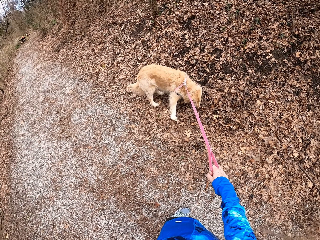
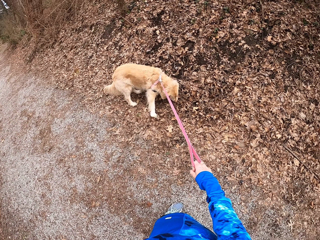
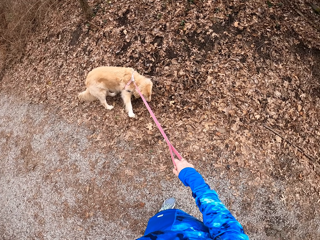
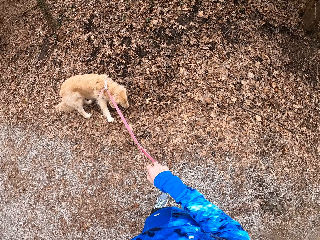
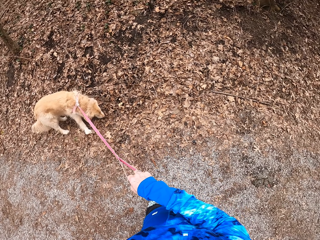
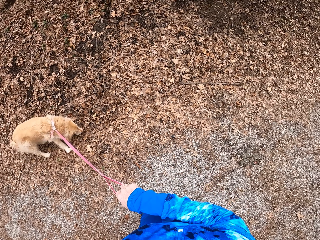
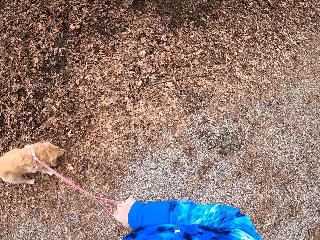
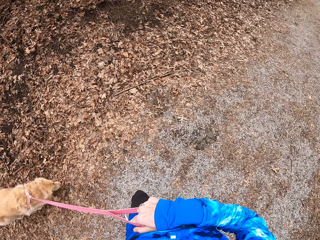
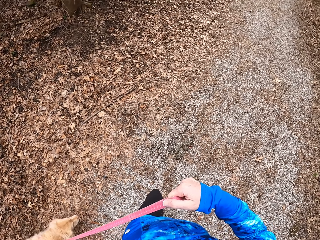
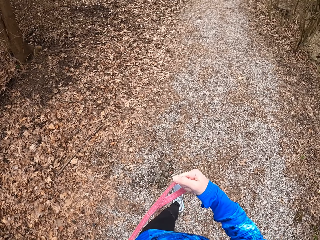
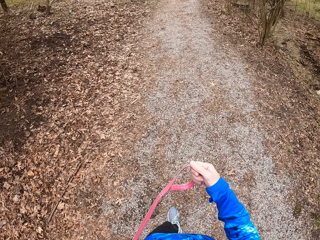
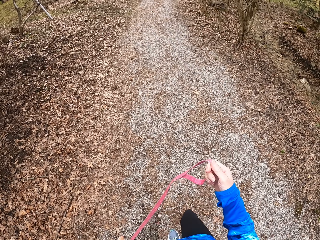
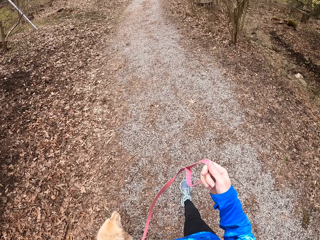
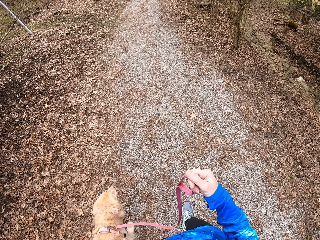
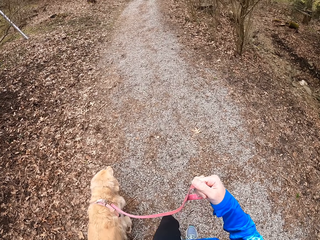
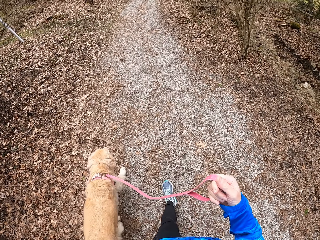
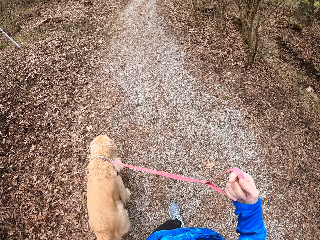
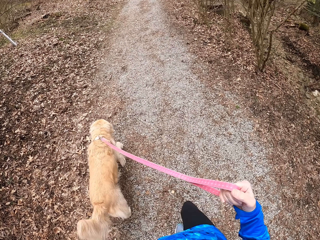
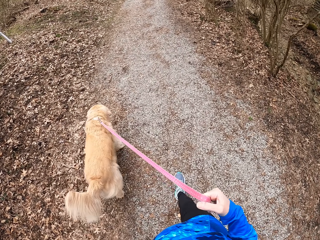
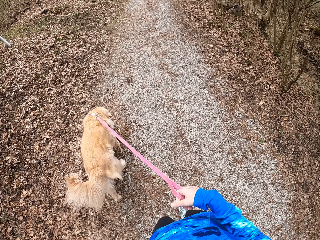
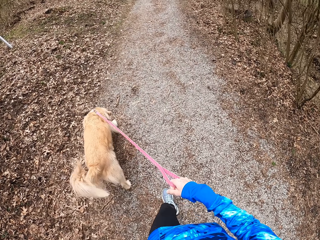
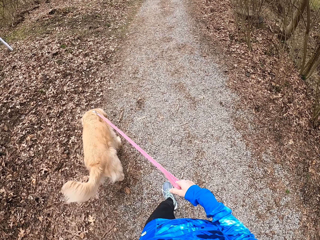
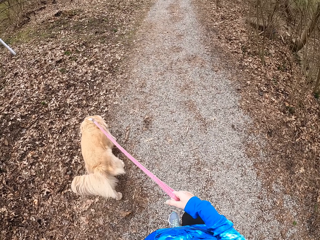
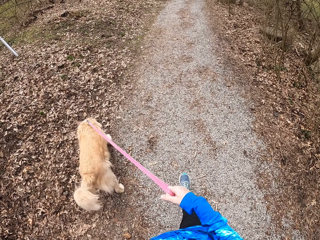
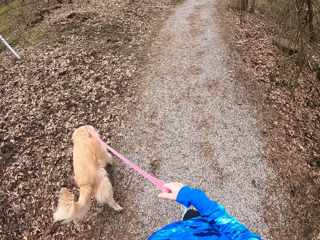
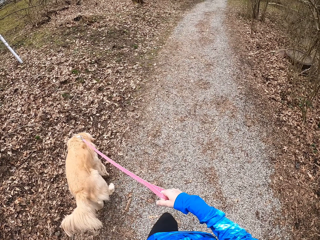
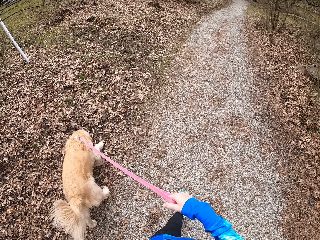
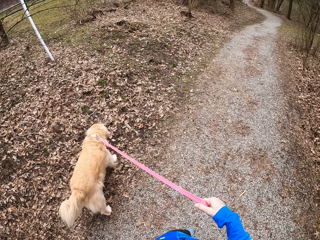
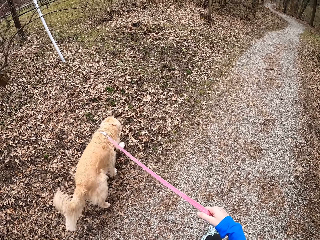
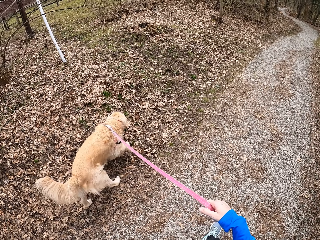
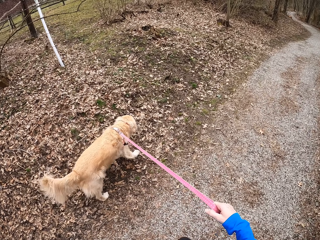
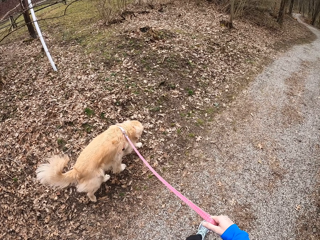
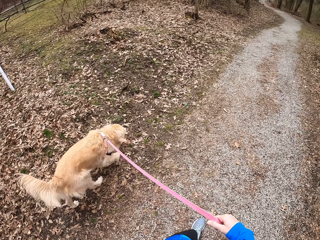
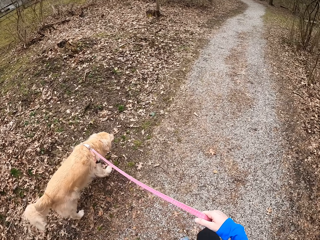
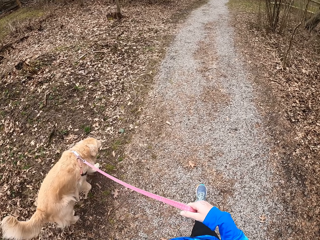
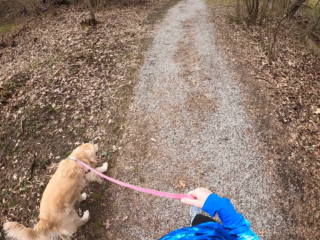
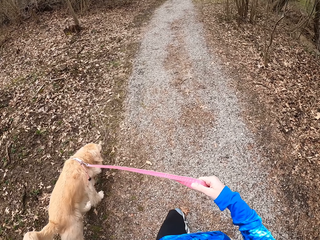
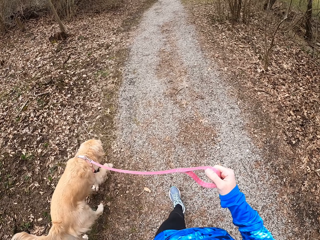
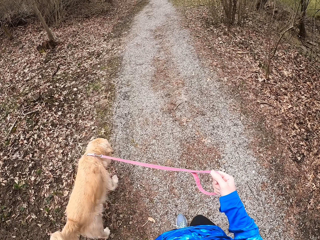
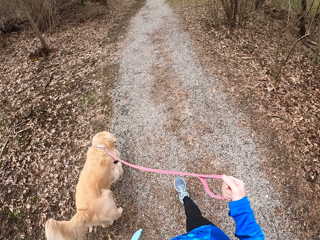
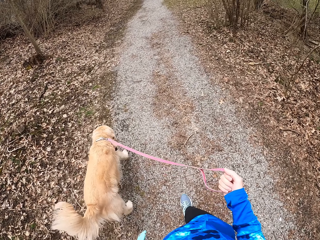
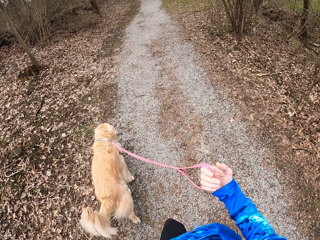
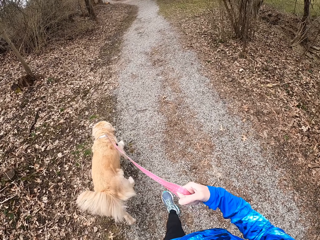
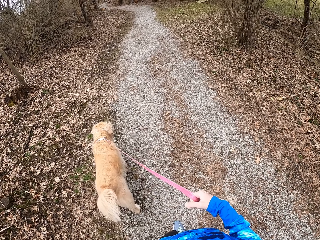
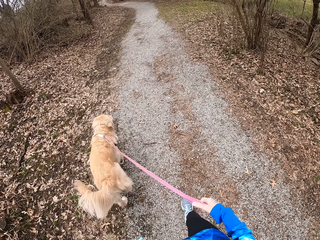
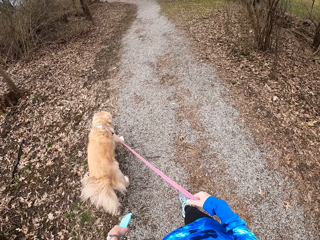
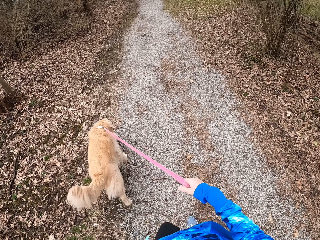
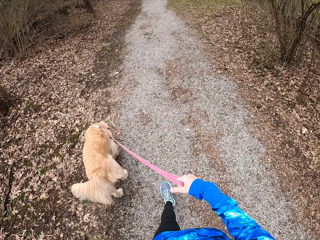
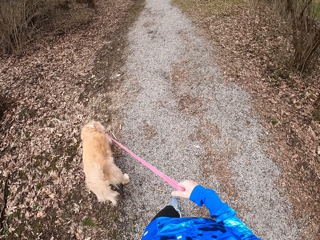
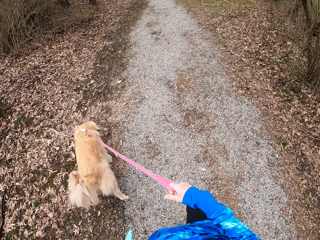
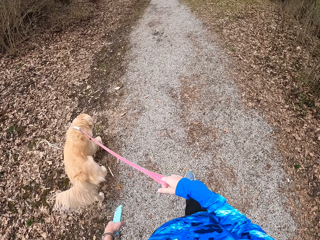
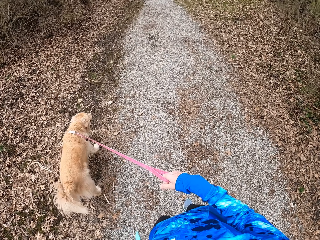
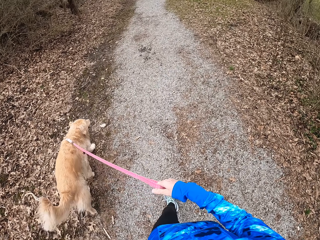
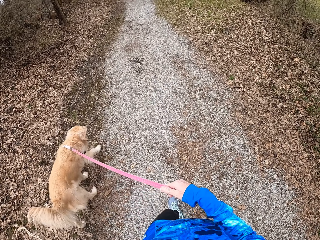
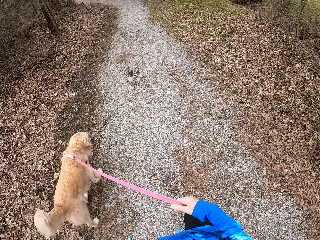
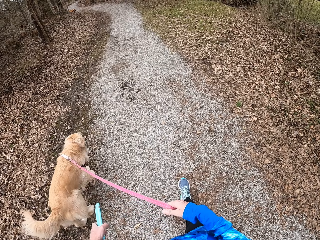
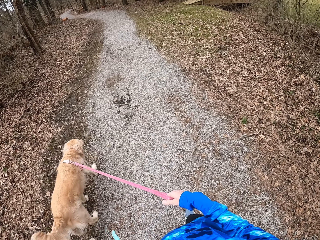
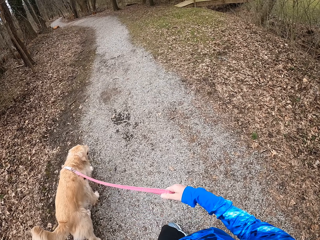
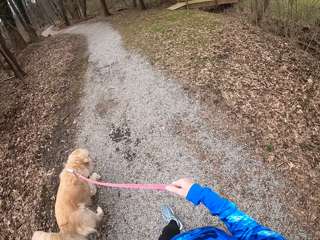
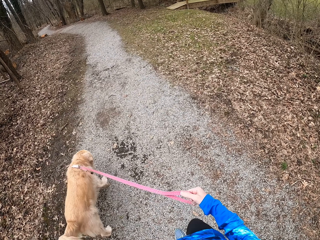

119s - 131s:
The camera wearer pulls the dog leash. They walk on the path. They walk on the pathway with a chihuahua.

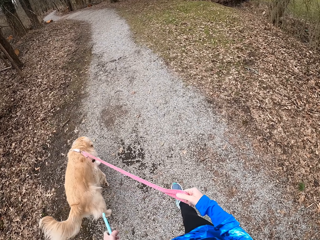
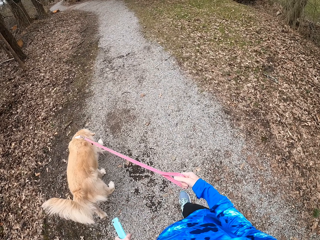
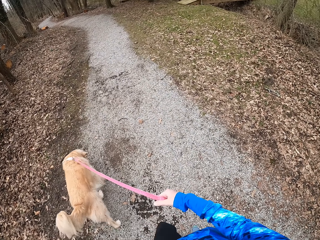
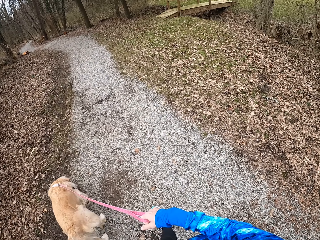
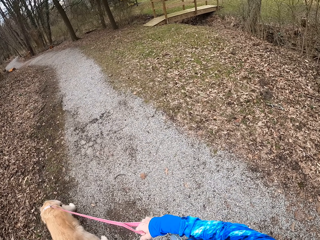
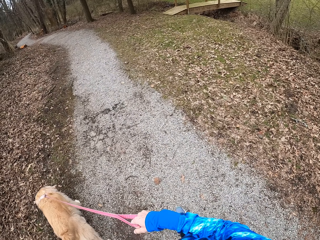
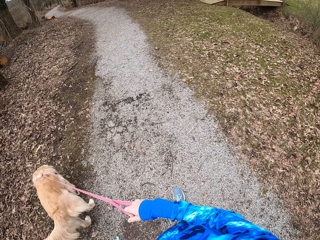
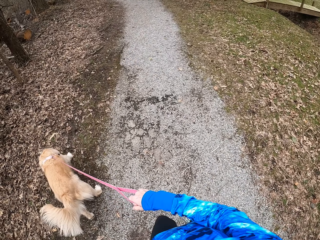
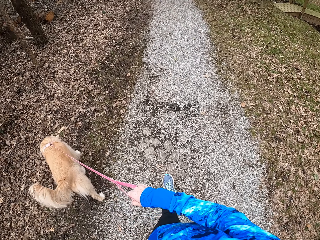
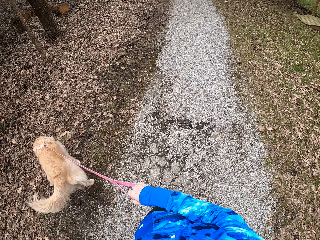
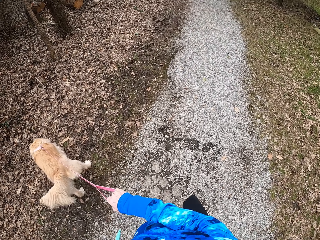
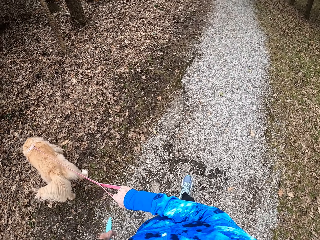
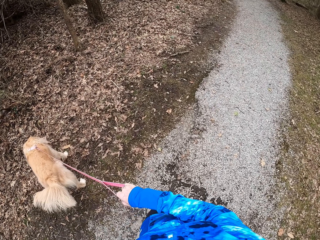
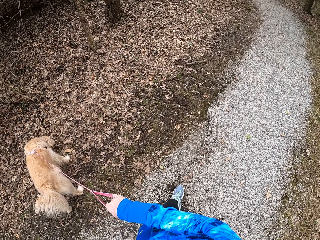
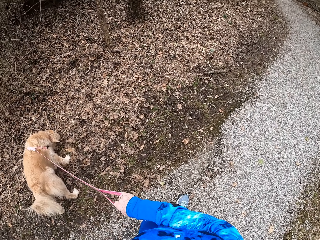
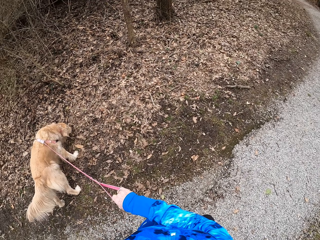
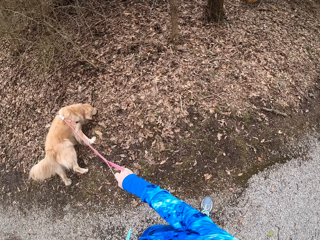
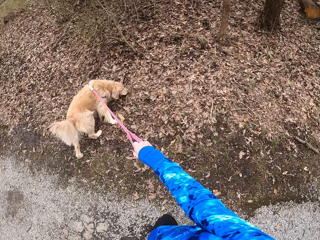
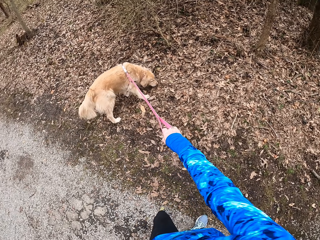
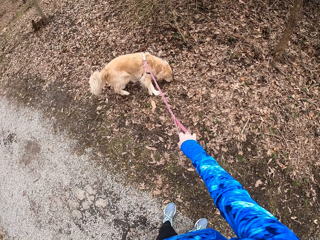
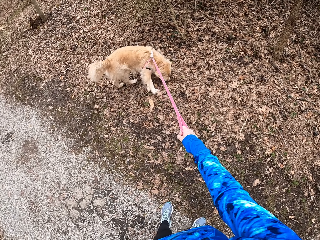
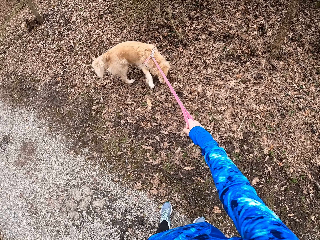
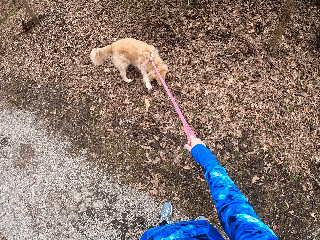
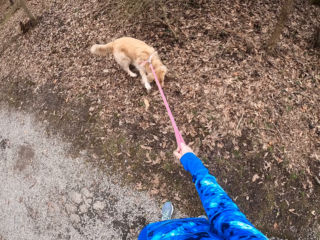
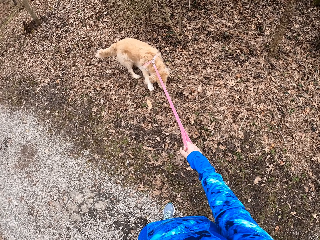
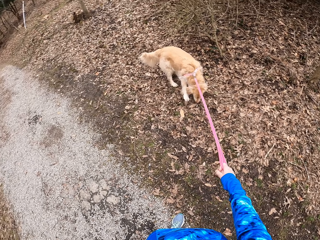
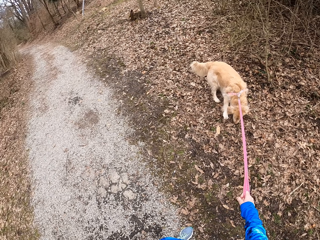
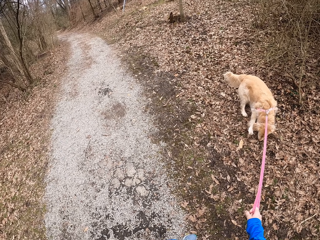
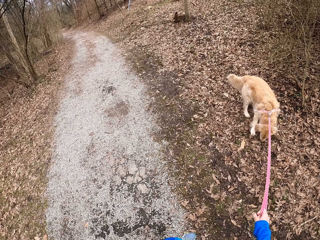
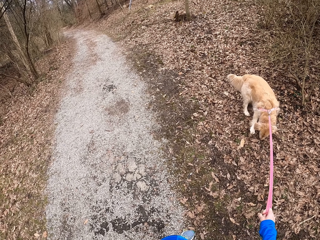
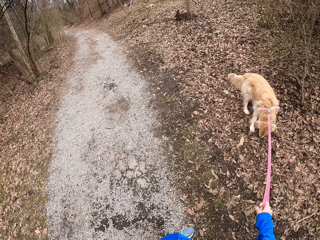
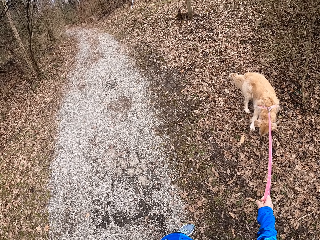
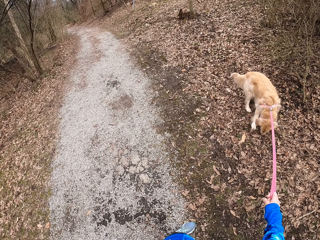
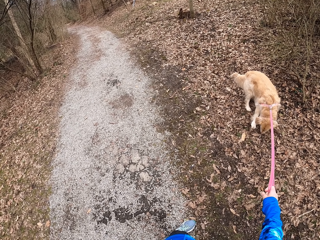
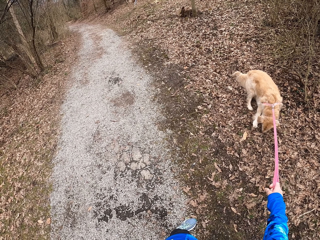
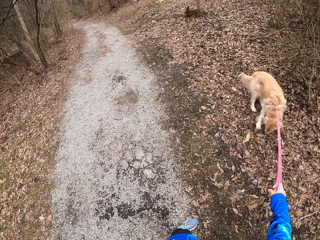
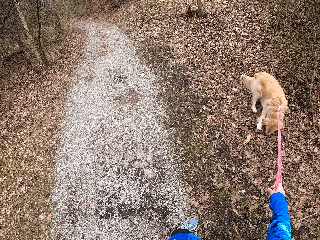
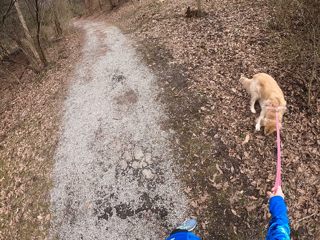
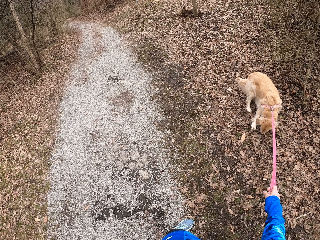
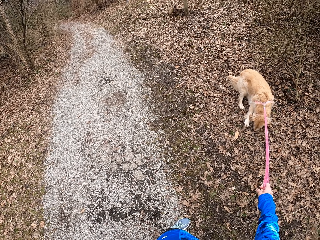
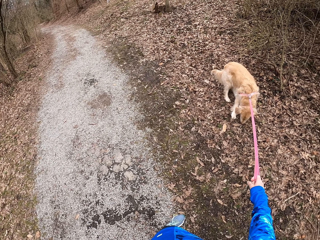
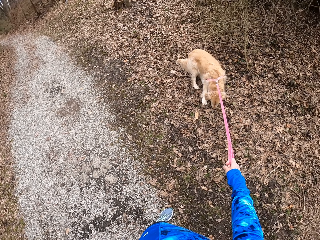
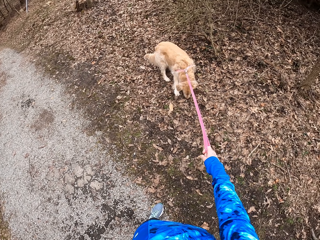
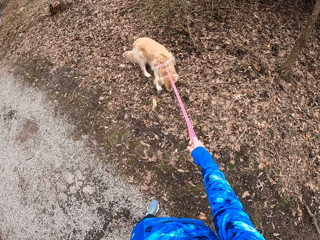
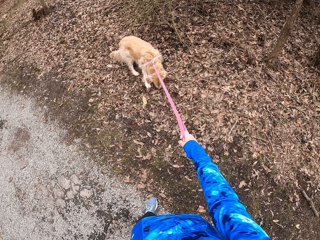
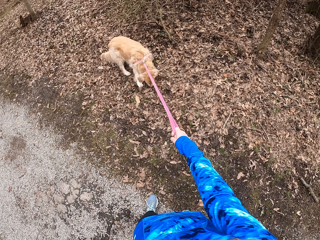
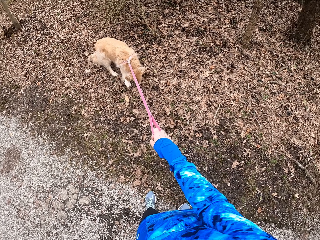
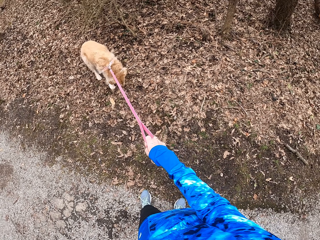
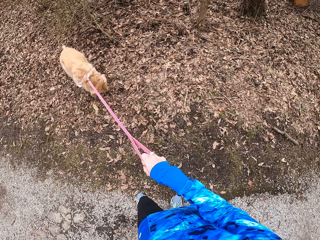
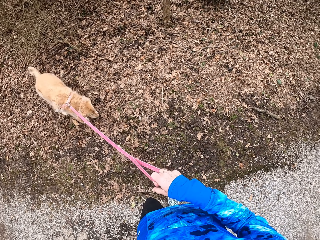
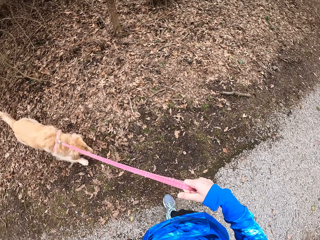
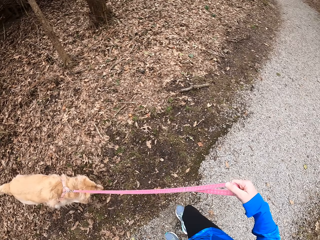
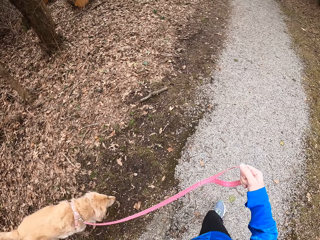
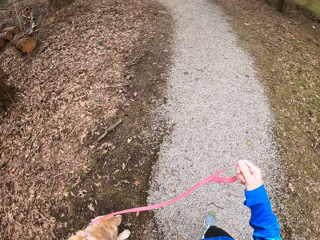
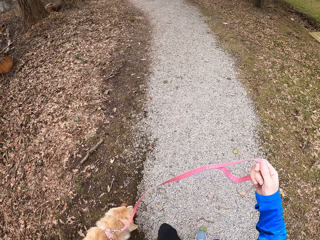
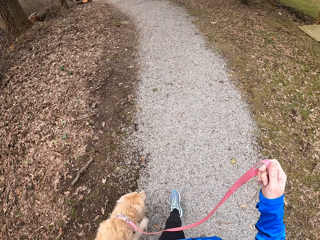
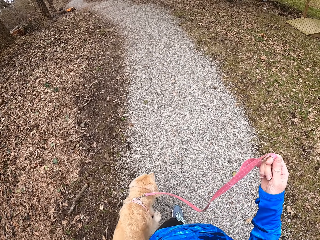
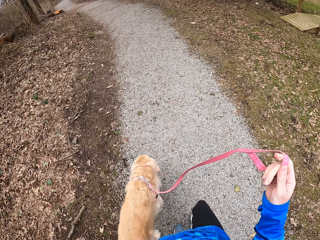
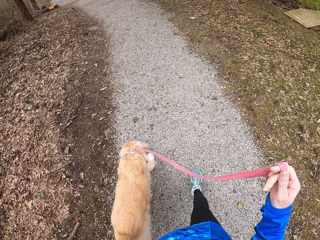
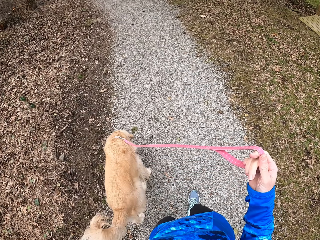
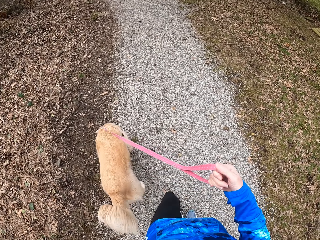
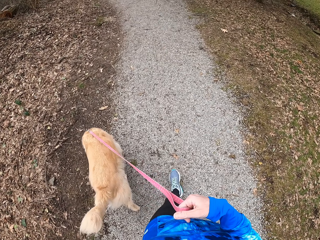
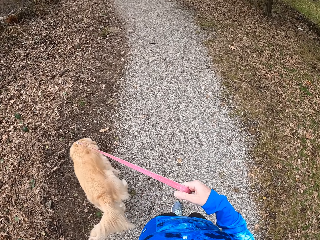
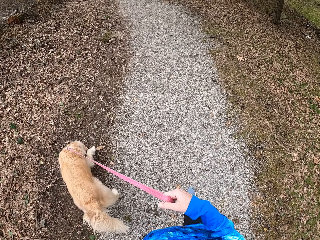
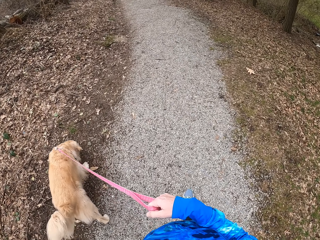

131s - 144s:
The camera wearer turns around the field. They stop on the pathway. They walk on the pathway with a chihuahua.
